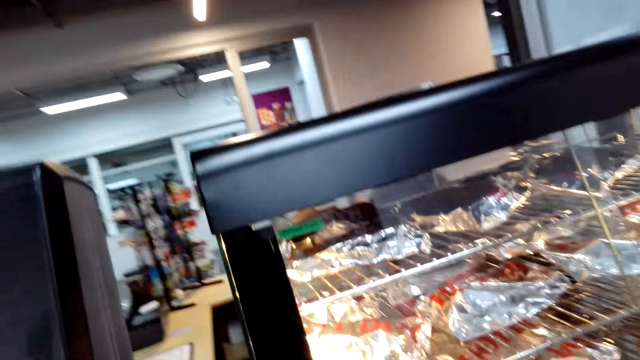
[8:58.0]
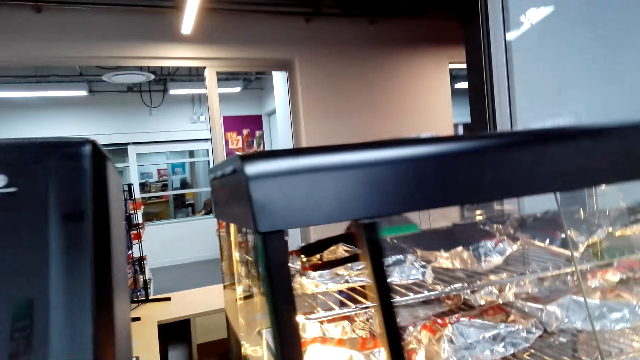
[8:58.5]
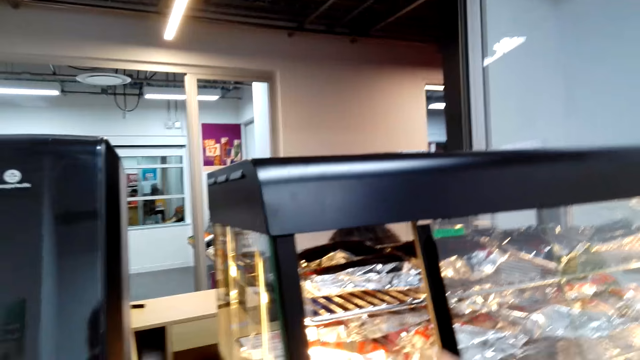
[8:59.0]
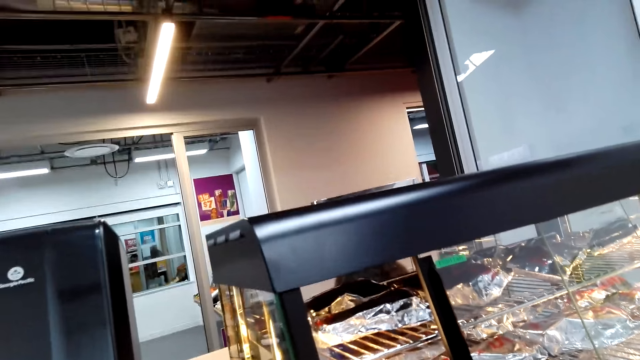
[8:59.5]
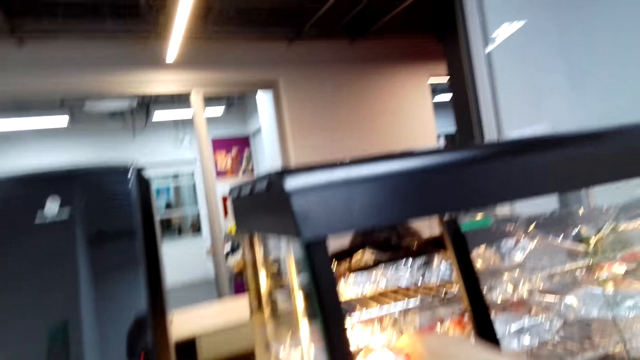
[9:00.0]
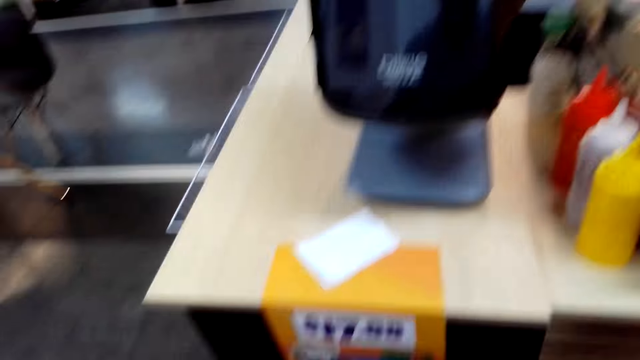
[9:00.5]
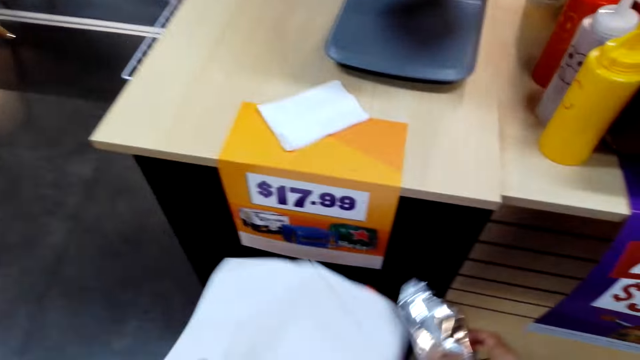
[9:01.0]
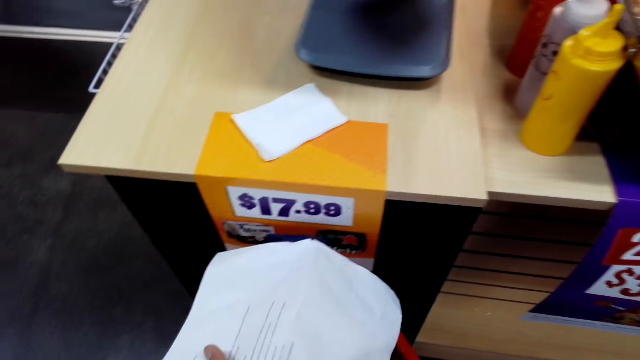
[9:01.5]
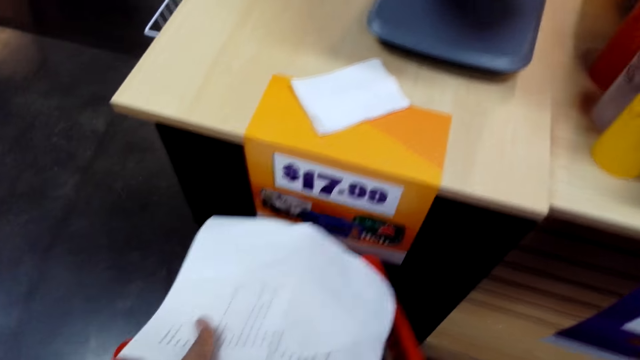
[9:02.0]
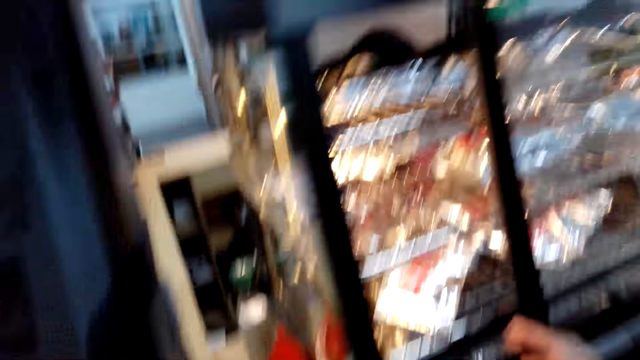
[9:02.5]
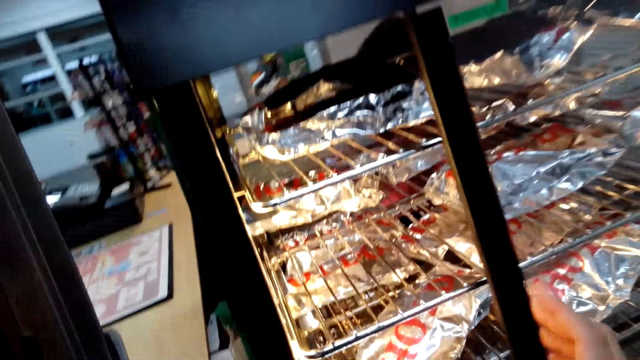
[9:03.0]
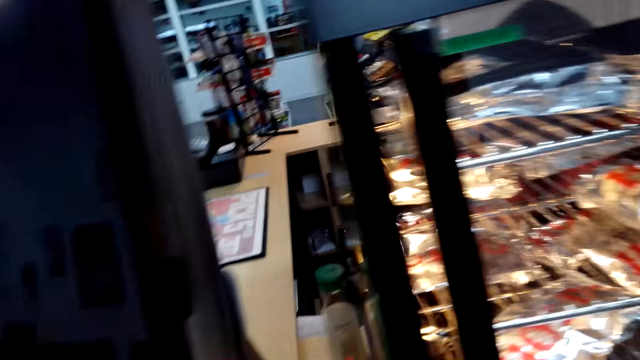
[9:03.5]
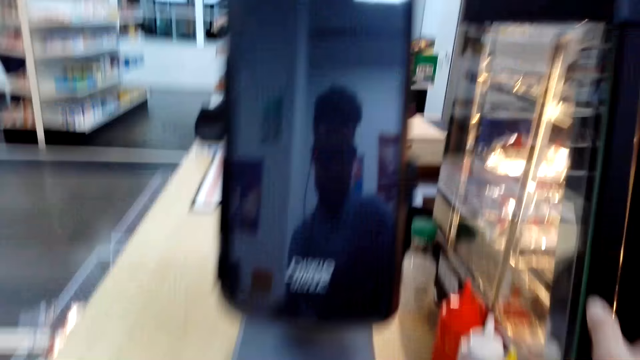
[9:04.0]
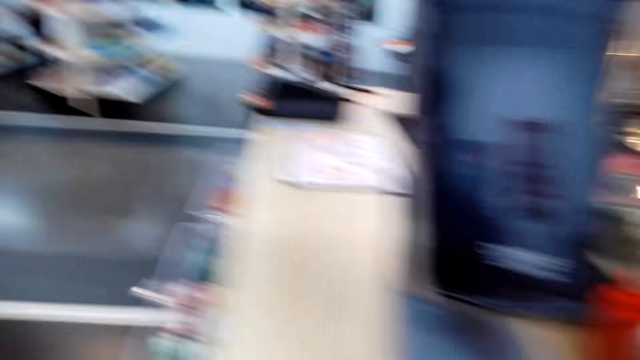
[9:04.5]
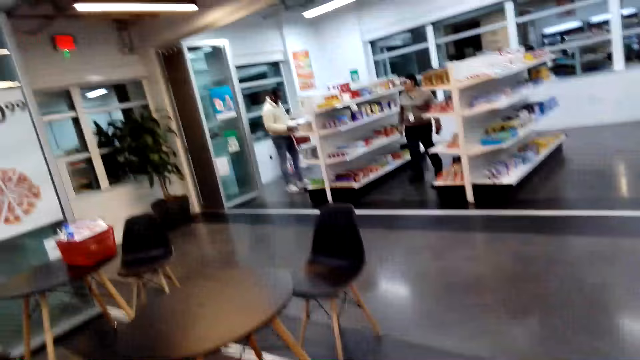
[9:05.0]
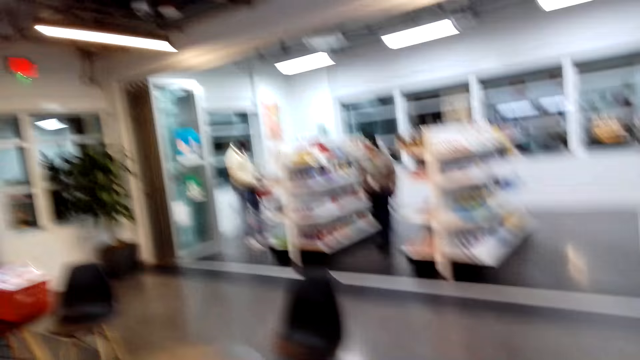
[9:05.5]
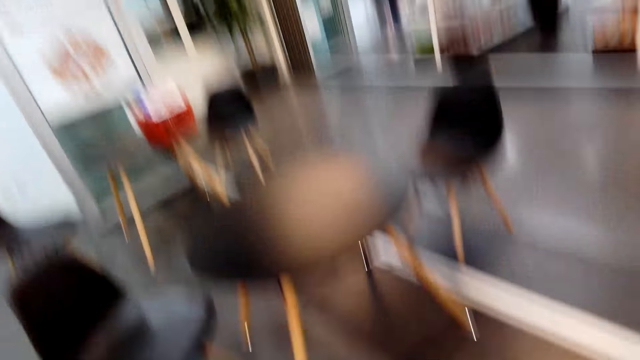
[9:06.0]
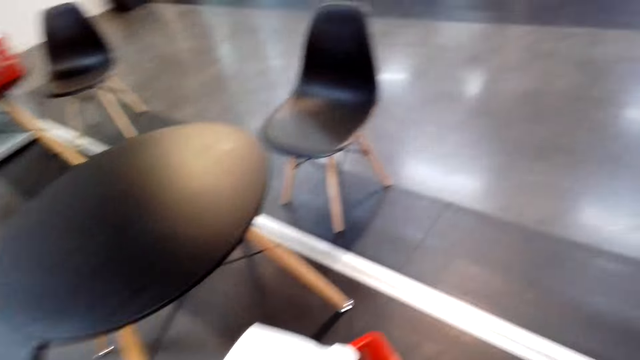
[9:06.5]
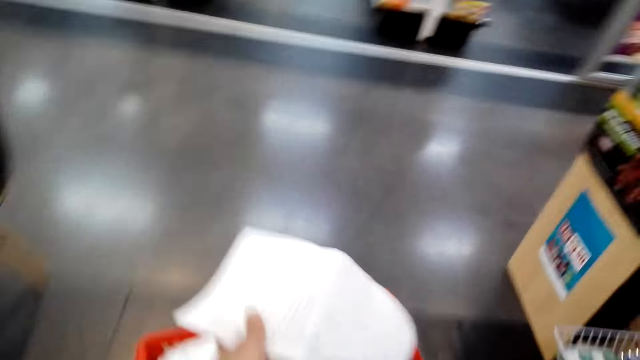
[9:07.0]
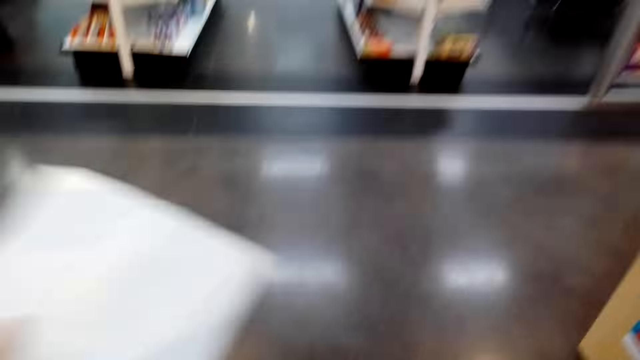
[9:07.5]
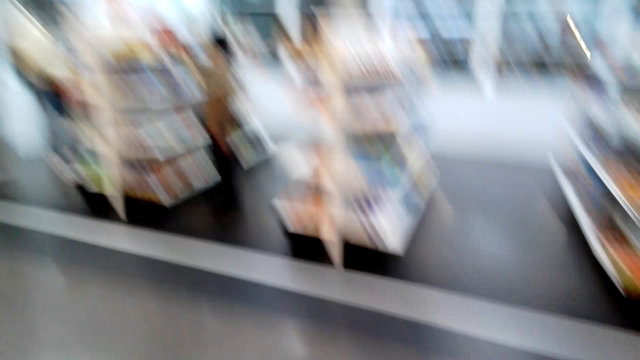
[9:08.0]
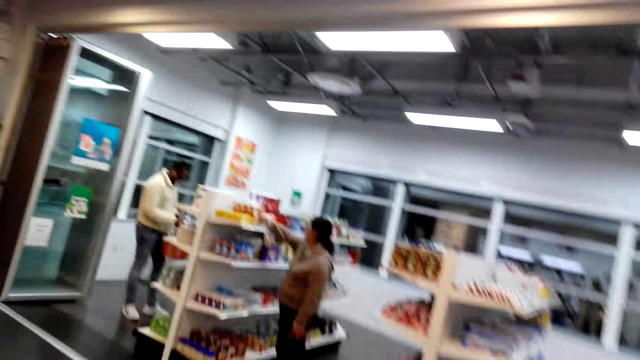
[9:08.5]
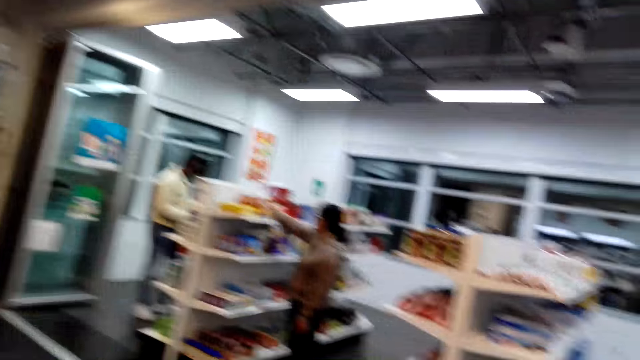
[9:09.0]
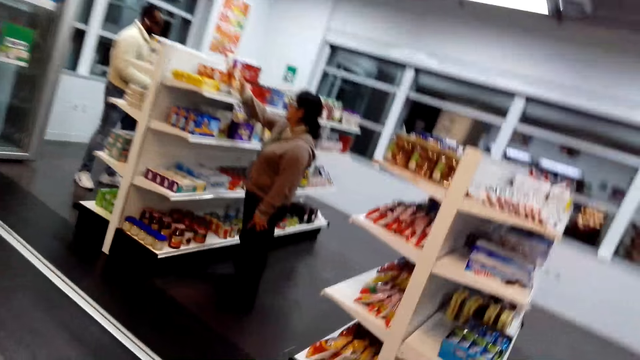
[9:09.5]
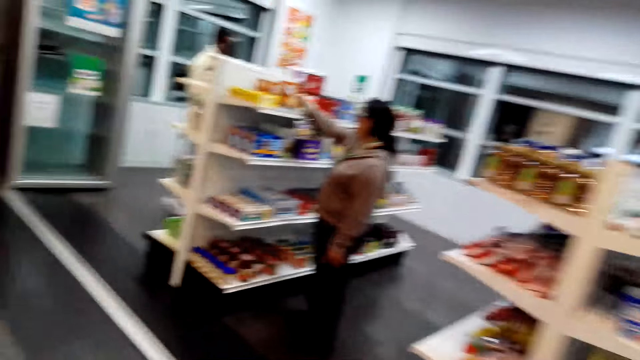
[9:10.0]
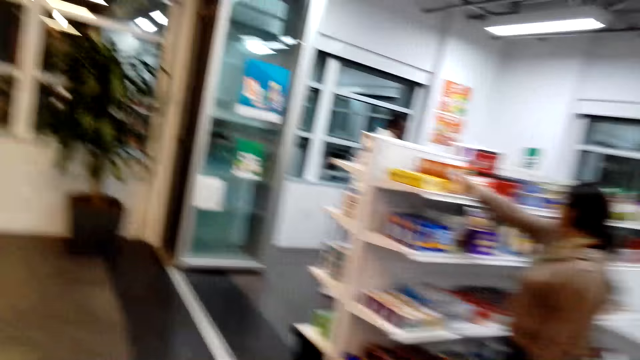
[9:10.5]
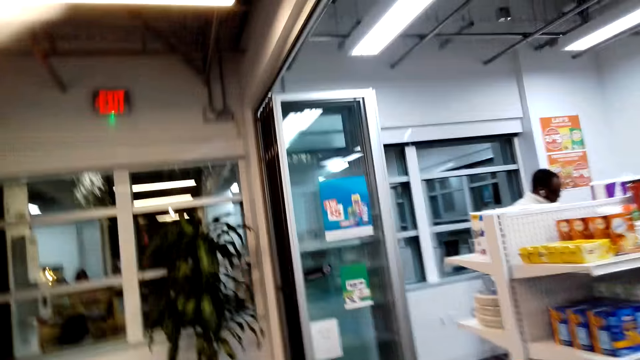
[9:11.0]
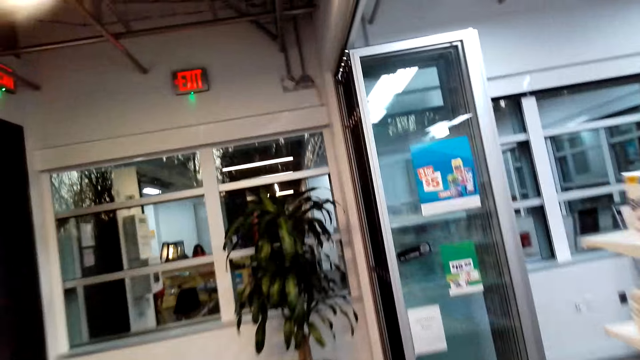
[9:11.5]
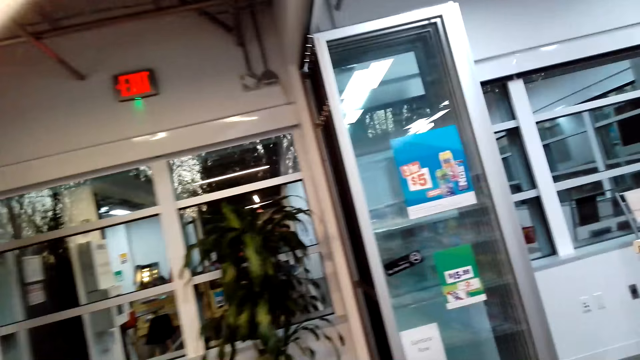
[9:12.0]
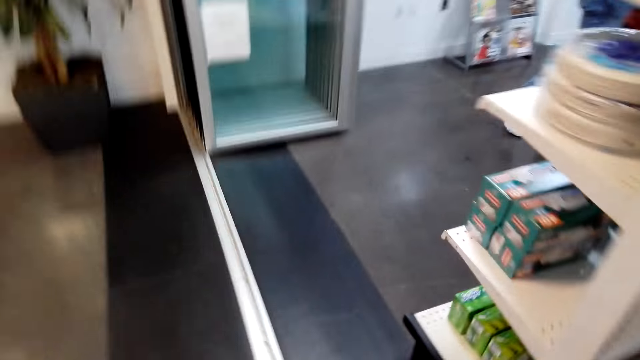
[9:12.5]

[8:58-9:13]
The camera wearer opens the grill machine. They pick a sandwich or food from the grill. They hold something. They put the food in a shopping bucket. They close the grill. They pull a slide. A man stands with a shopping basket. Another man walks around the supermarket. The camera wearer walks around. They hold a shopping list. A woman holds something.

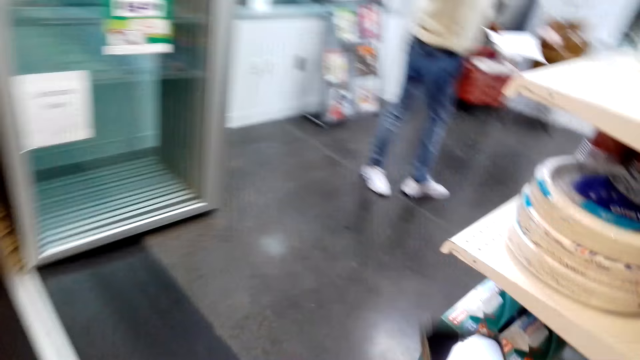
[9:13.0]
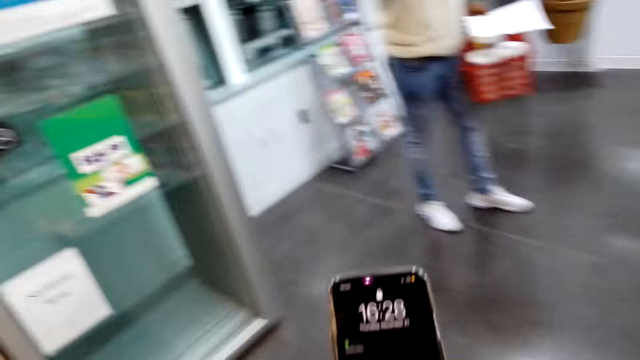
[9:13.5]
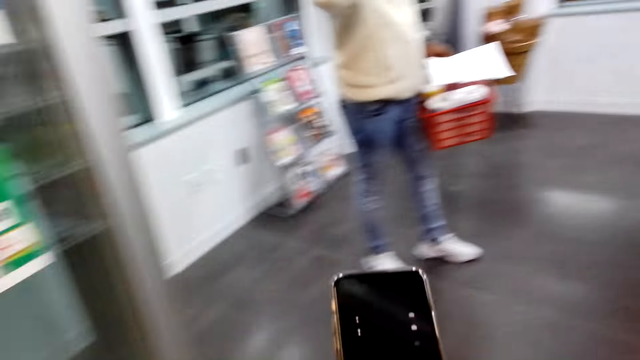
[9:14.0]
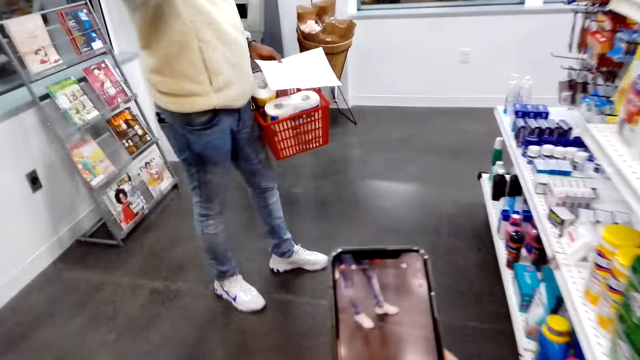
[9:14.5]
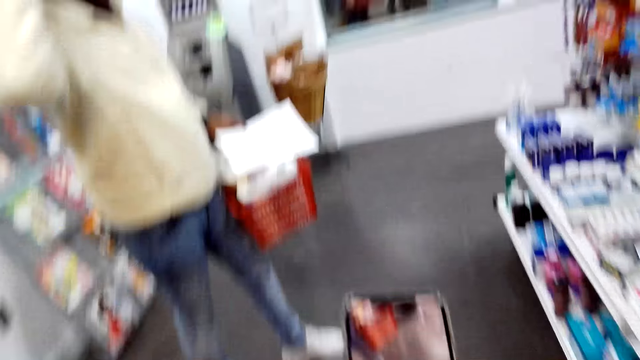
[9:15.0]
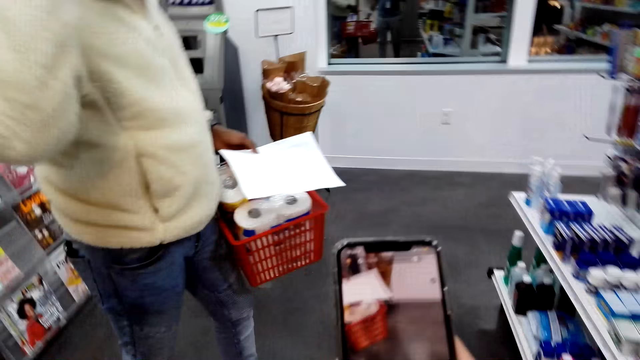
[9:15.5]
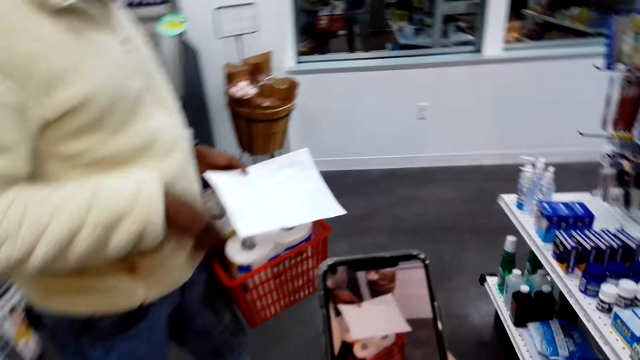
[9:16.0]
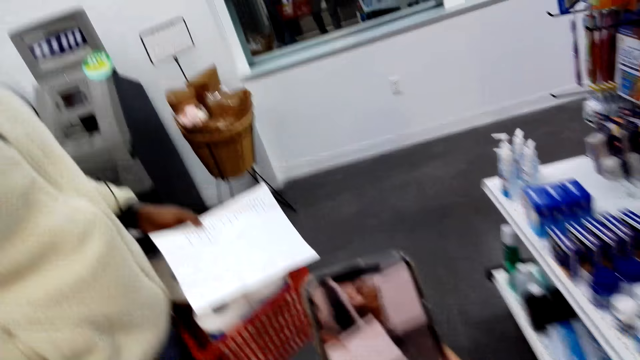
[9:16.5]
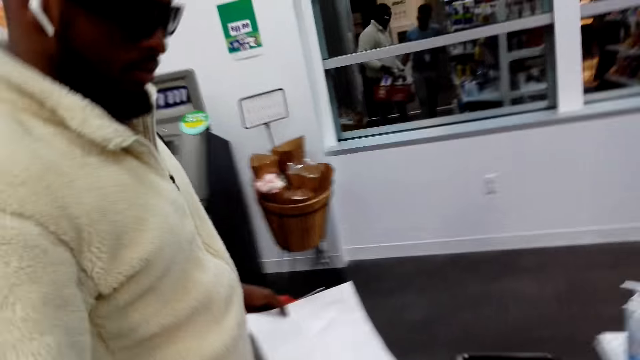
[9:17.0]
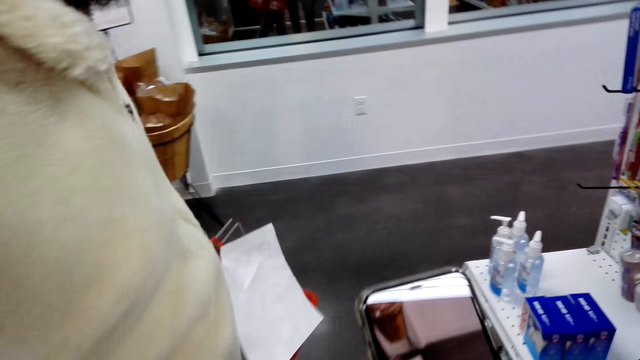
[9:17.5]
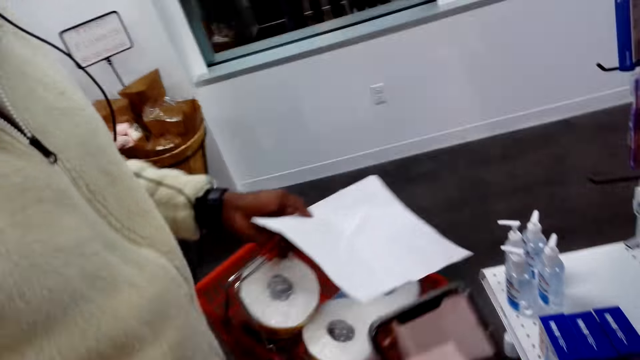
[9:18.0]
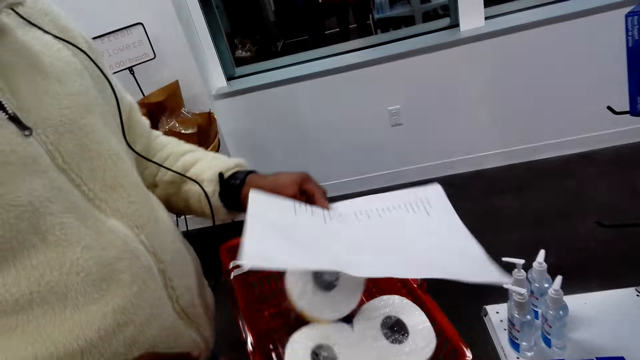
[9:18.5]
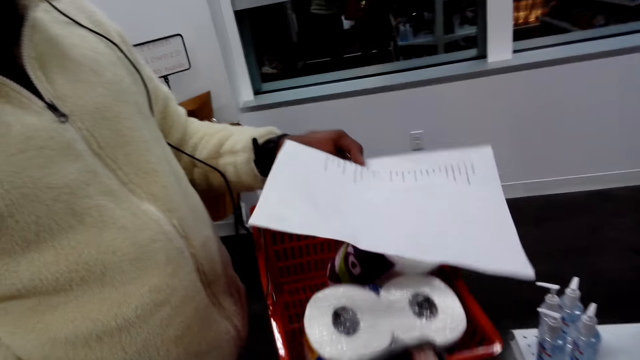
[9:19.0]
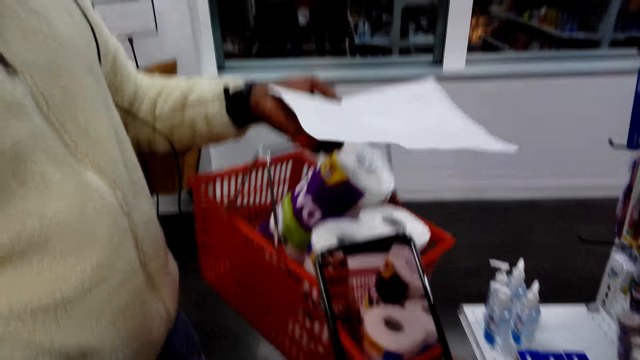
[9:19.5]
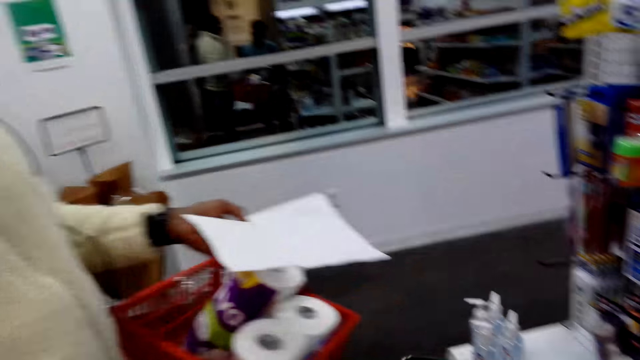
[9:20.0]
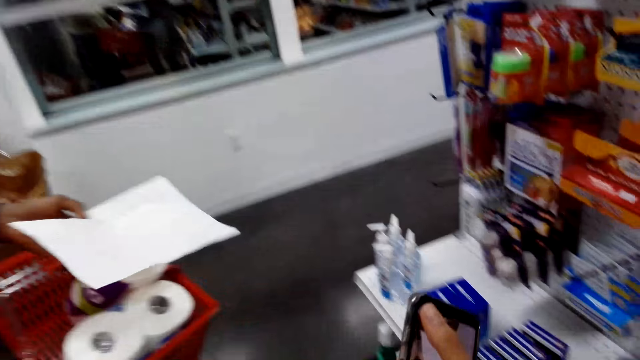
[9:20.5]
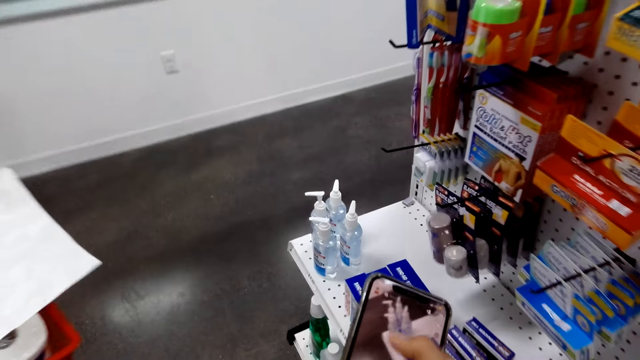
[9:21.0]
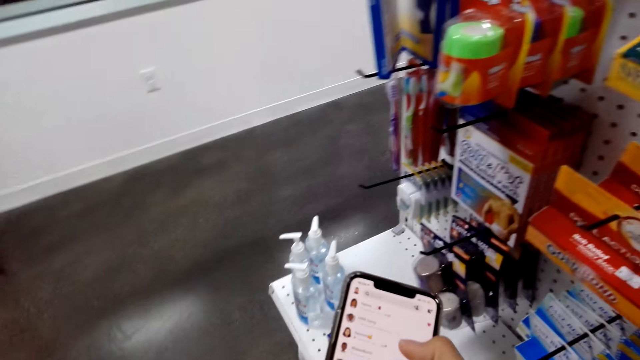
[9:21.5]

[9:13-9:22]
The camera wearer unlocks their phone. They use their phone. They take a picture of a man. They converse with another man. The other man holds a carrier. The camera wearer uses the phone. They converse with the other man. They use the phone.
